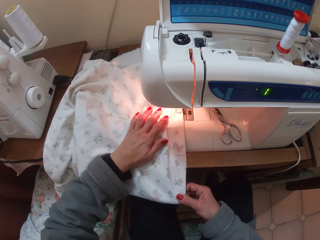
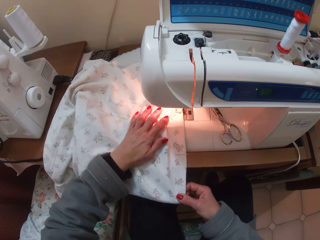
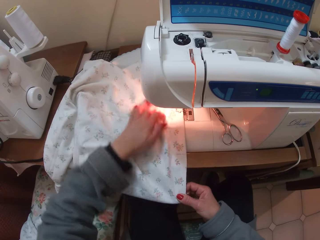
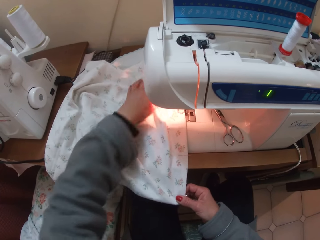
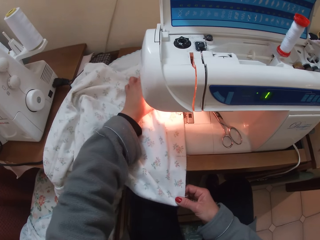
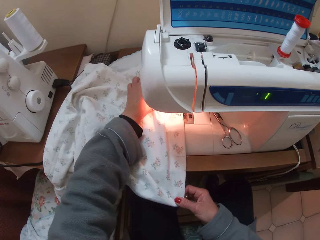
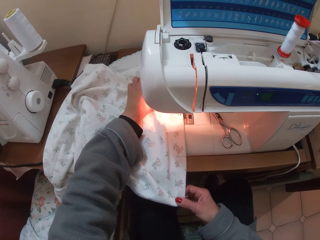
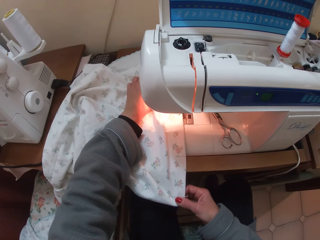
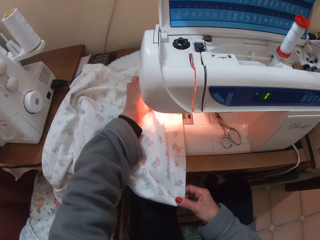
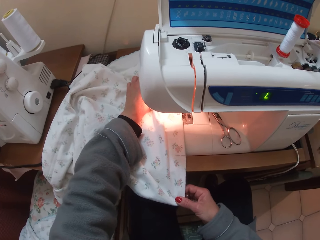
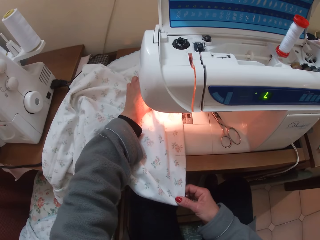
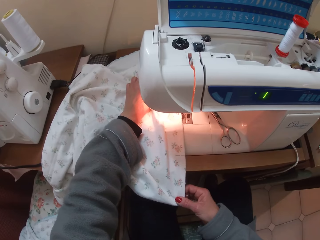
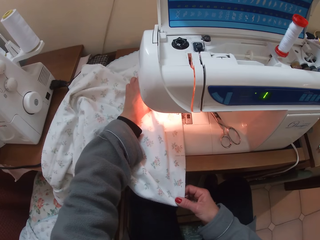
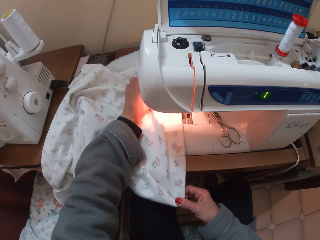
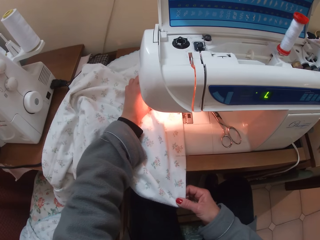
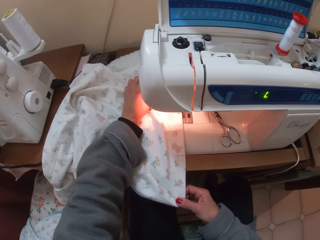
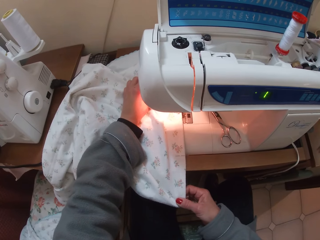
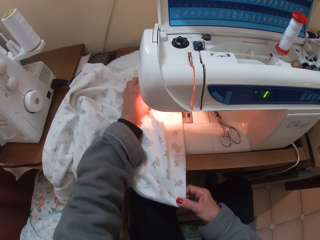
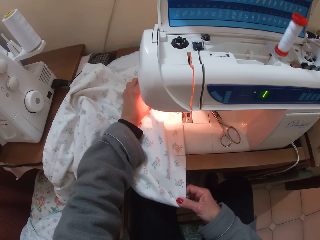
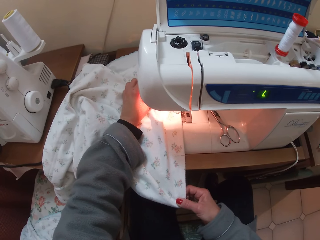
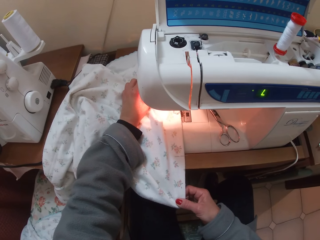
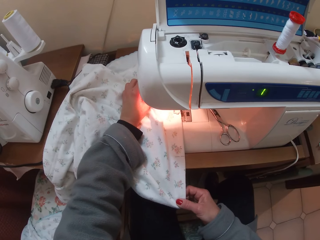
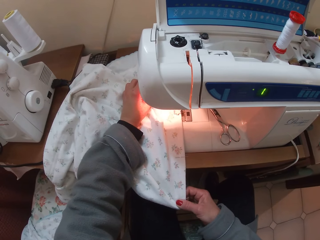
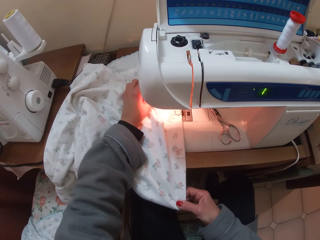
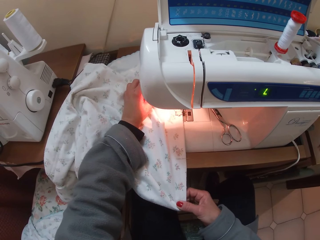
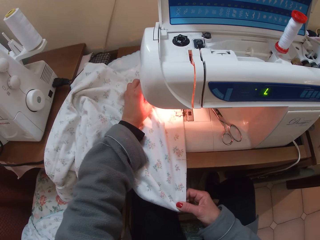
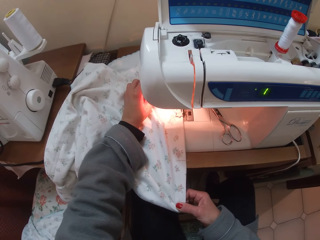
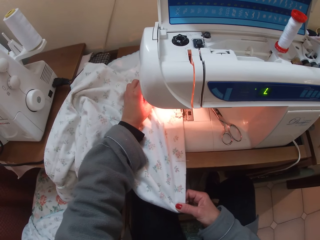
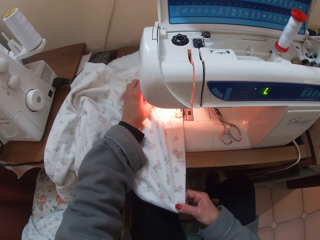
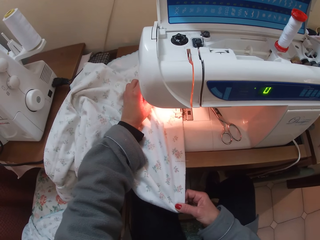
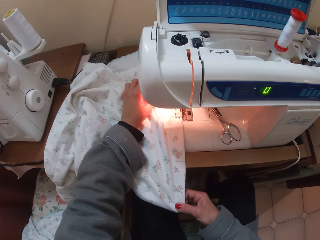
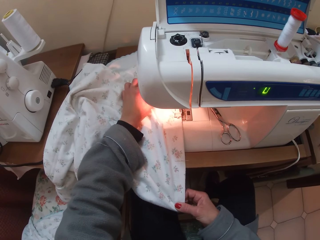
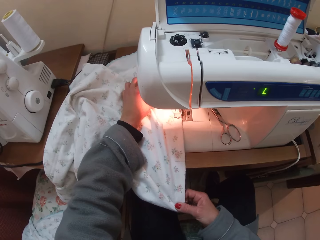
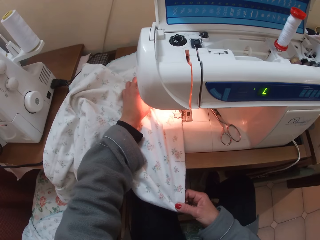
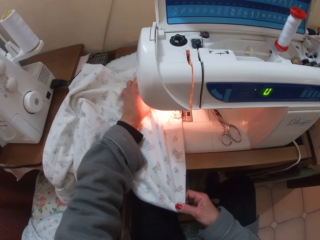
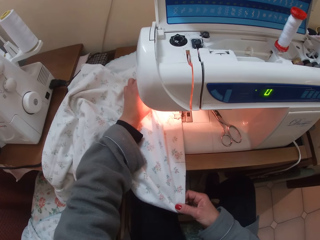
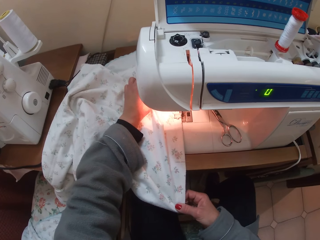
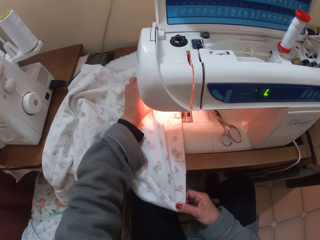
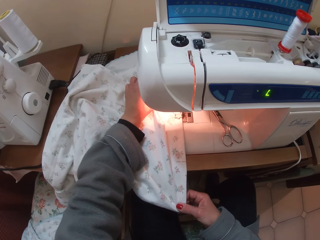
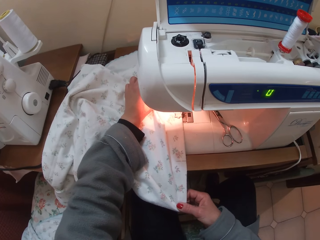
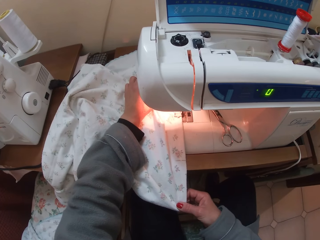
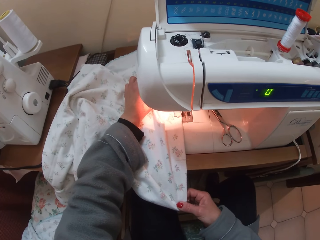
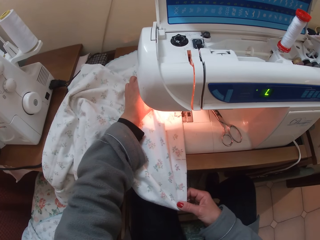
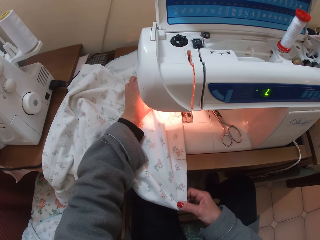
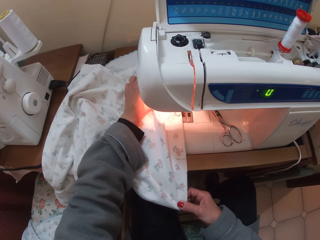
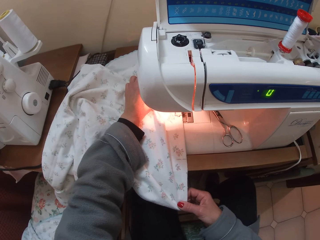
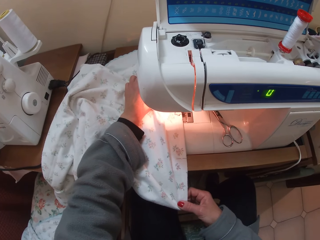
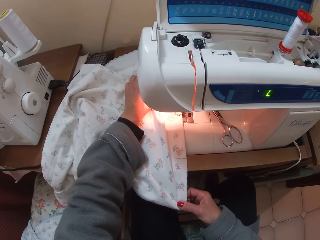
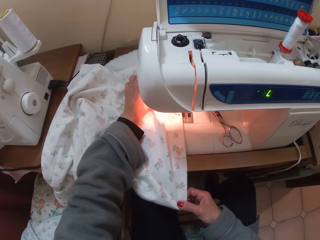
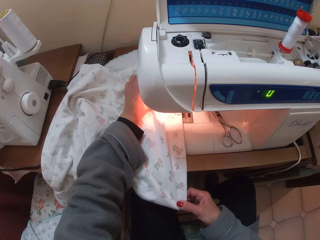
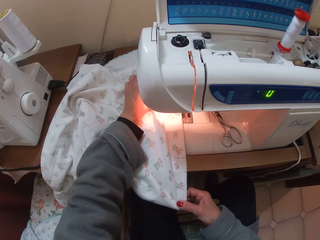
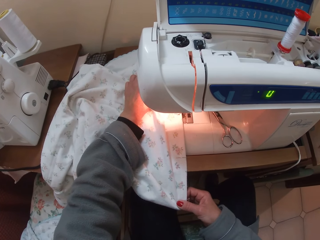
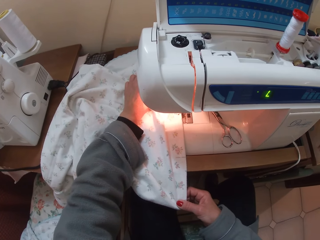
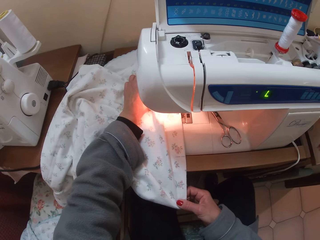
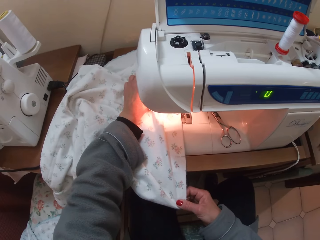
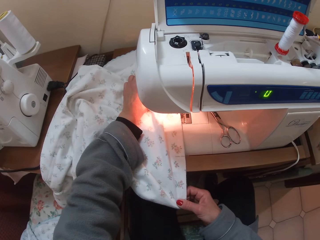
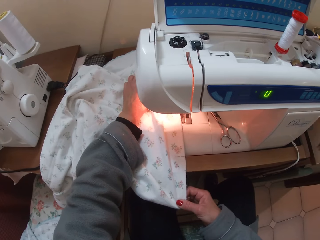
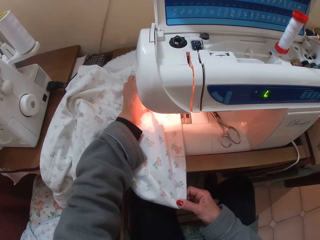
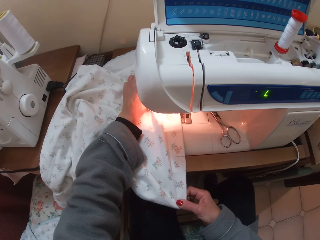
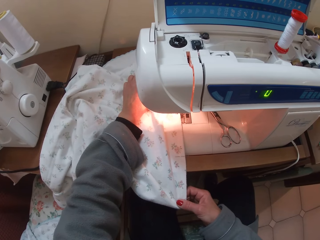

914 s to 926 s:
The camera wearer supports the cloth with the left hand.

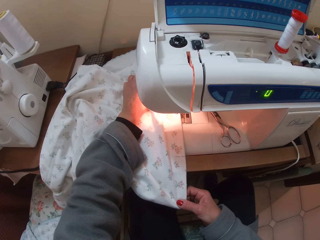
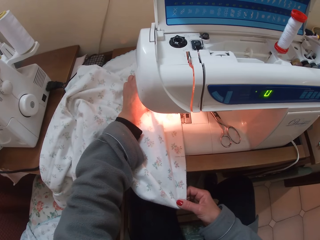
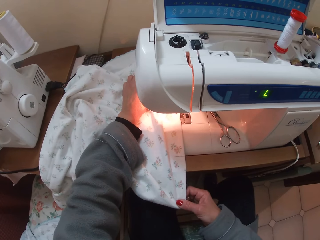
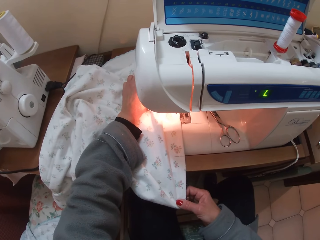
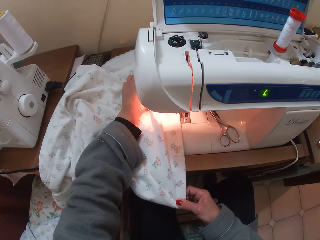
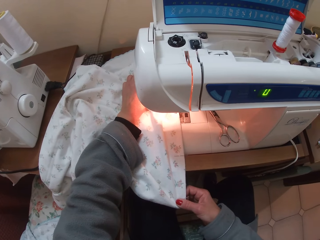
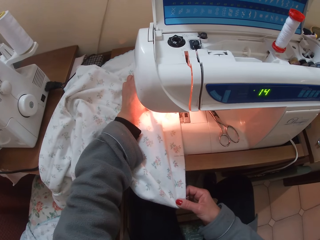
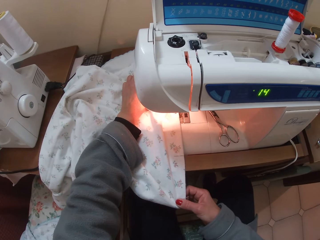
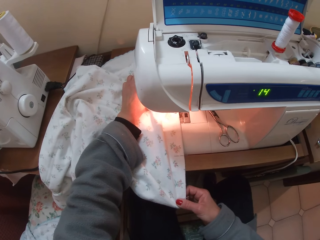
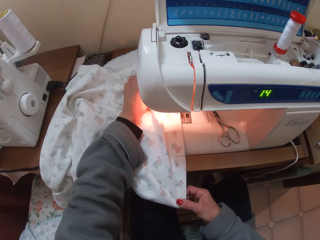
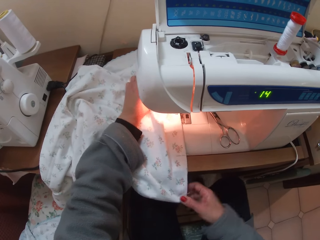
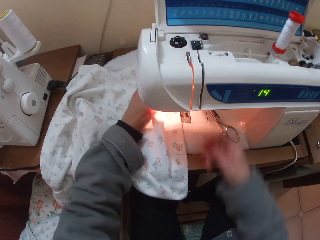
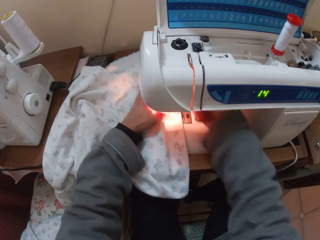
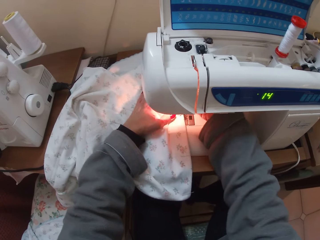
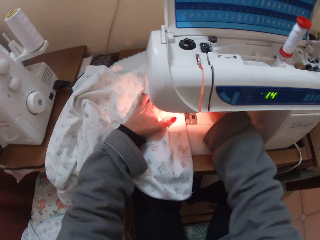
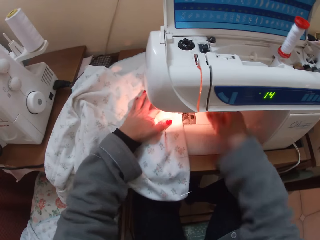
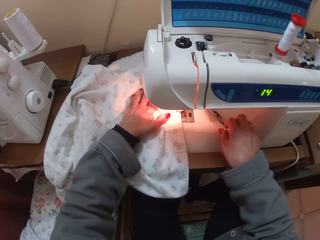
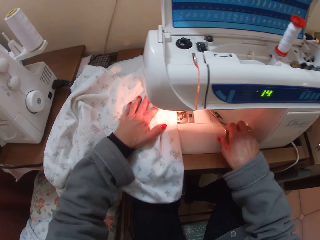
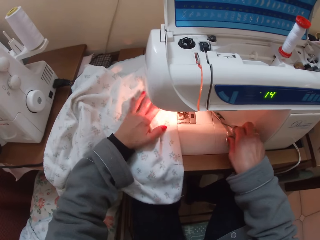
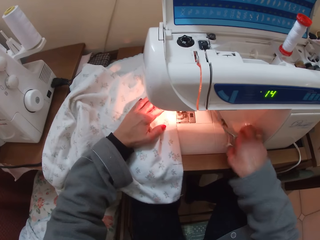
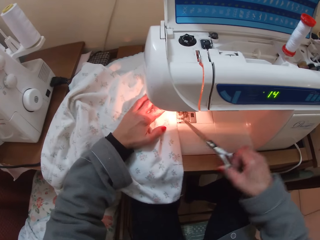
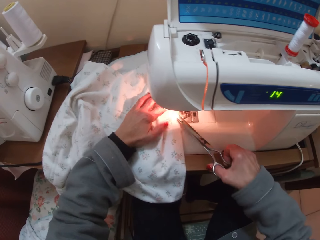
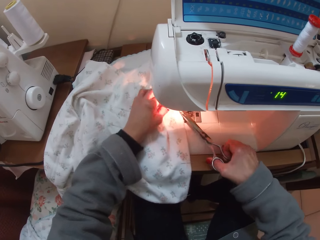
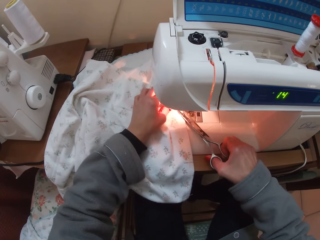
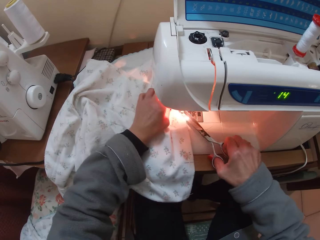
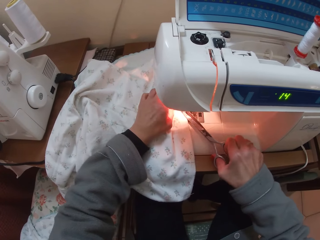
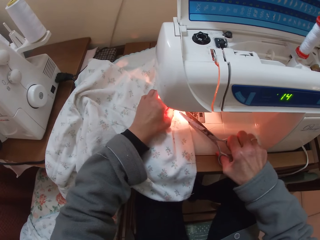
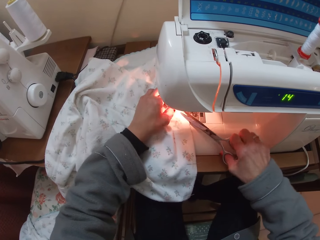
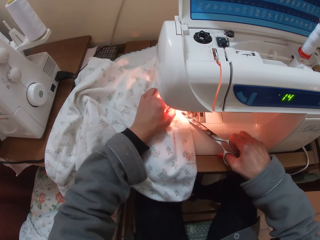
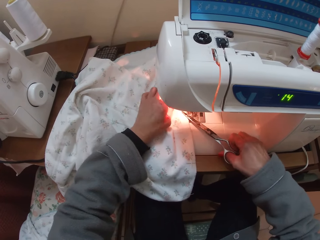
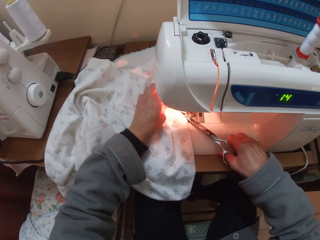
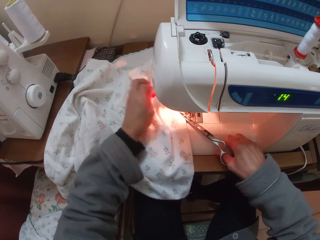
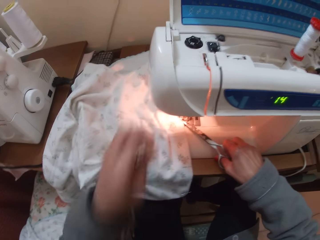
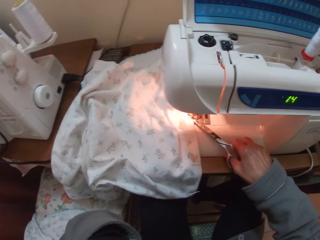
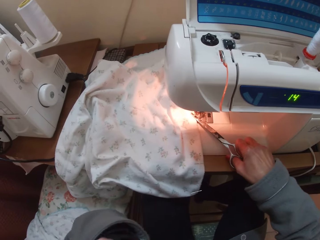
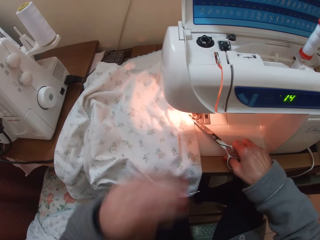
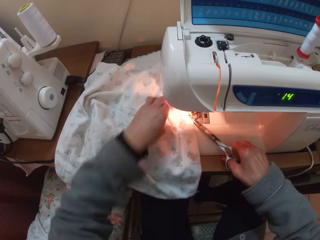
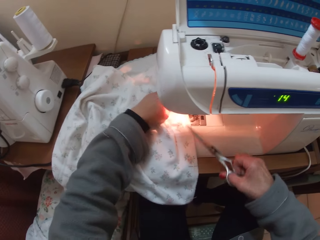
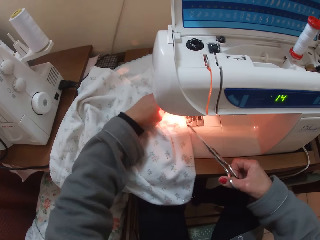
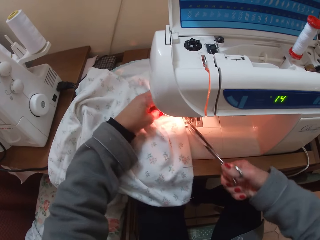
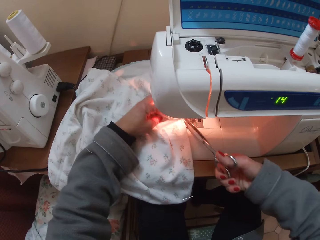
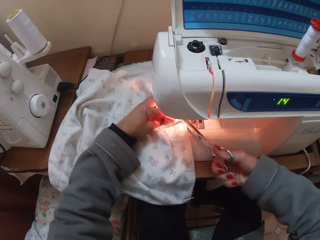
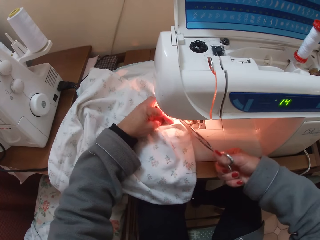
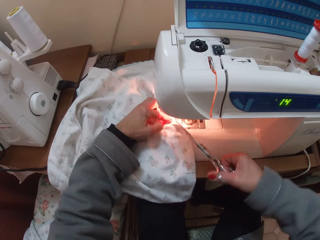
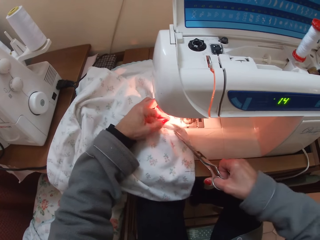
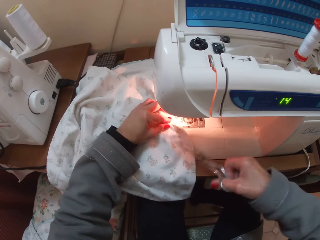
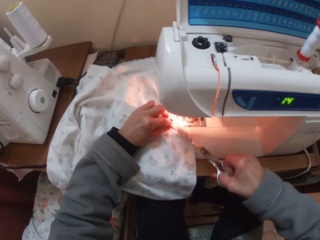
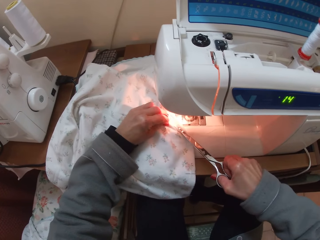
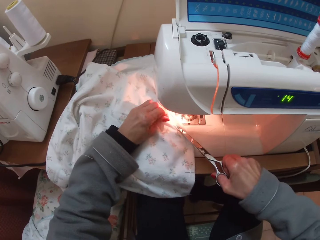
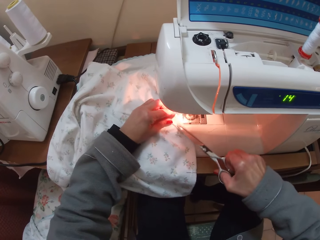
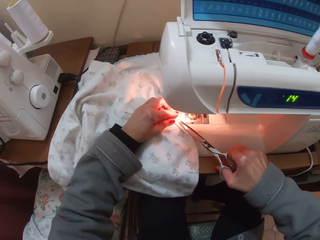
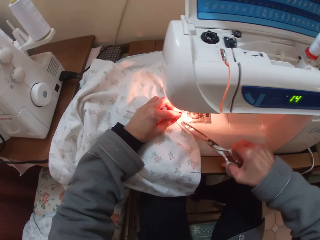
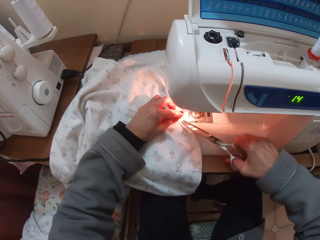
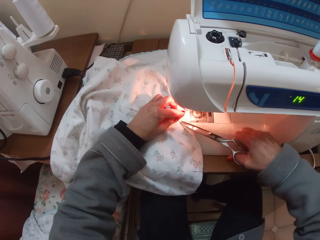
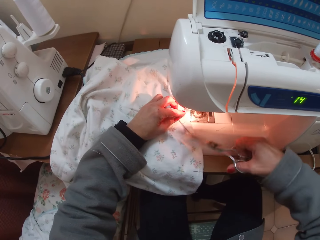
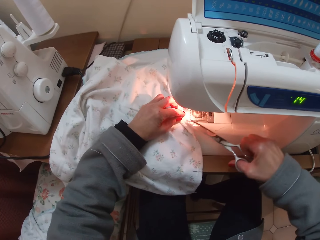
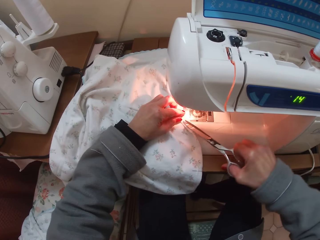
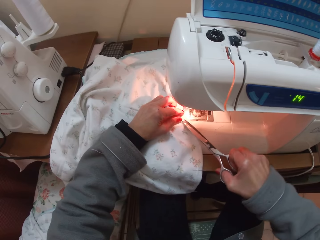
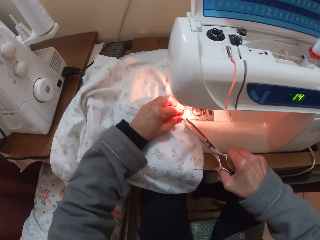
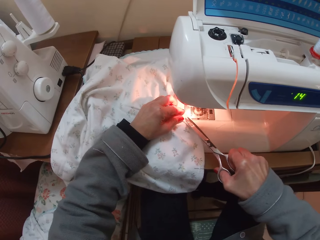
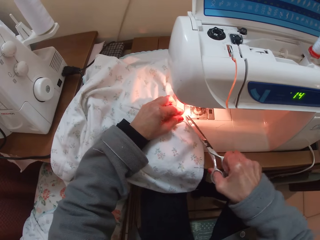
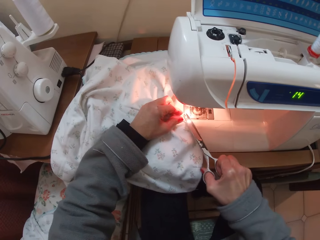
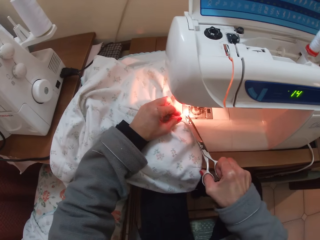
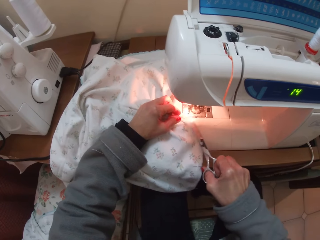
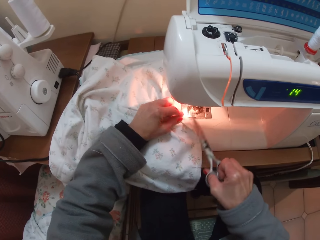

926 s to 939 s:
The camera wearer removes thread. They stop sewing. They pick up the scissors on the sewing machine. They trim off the thread on the cloth with the scissors.
